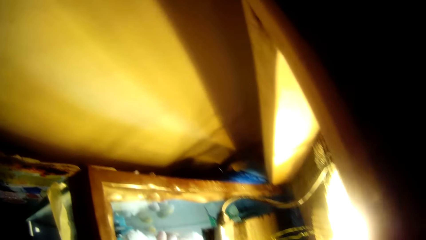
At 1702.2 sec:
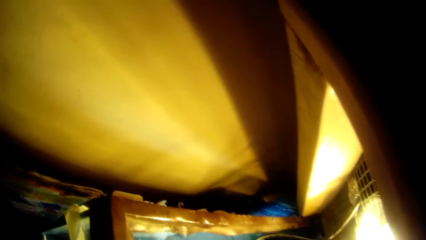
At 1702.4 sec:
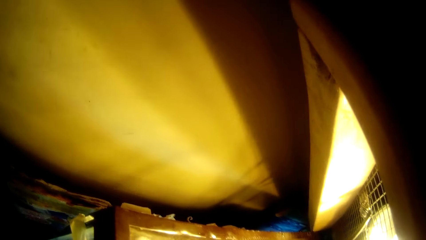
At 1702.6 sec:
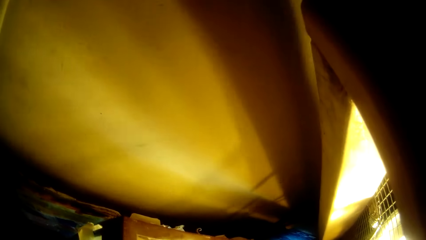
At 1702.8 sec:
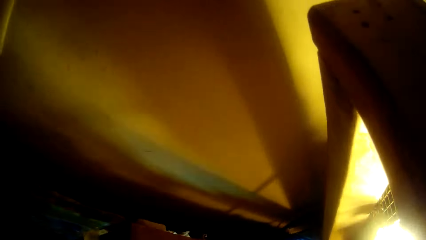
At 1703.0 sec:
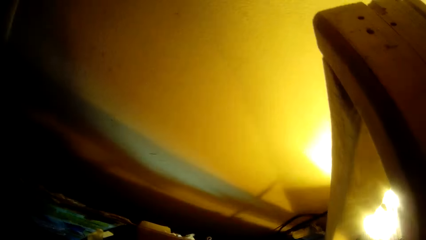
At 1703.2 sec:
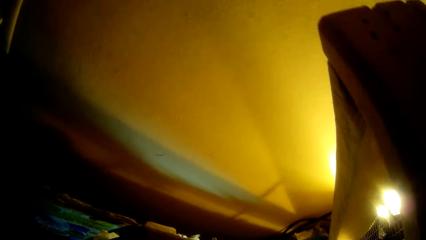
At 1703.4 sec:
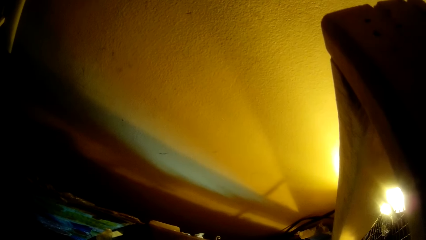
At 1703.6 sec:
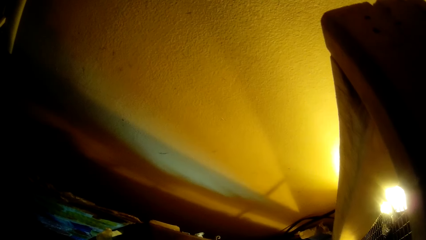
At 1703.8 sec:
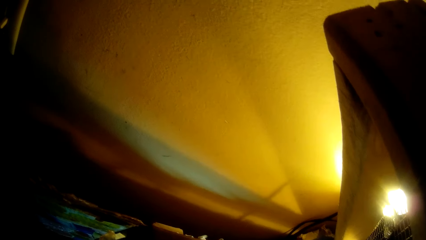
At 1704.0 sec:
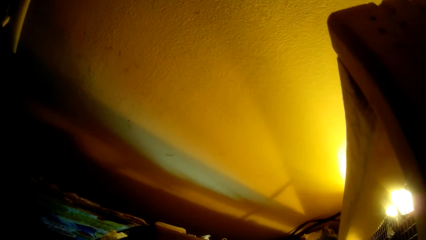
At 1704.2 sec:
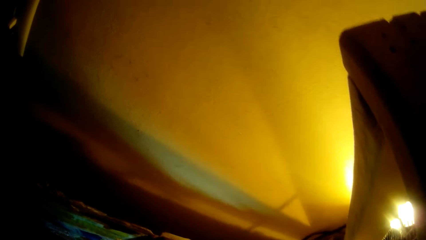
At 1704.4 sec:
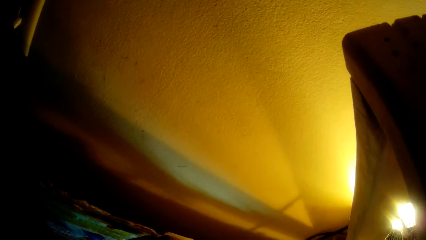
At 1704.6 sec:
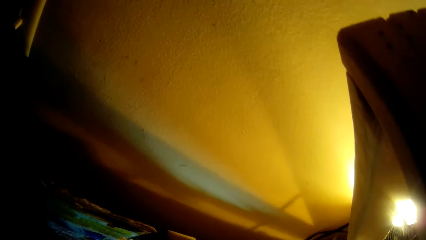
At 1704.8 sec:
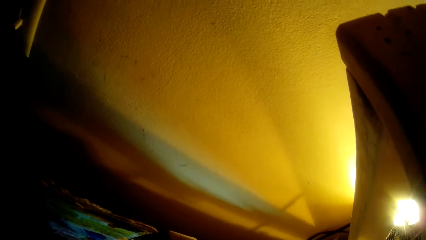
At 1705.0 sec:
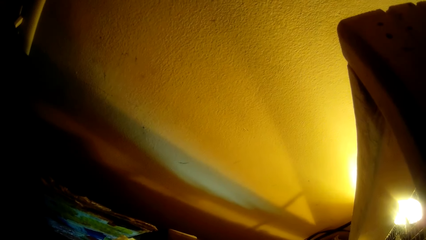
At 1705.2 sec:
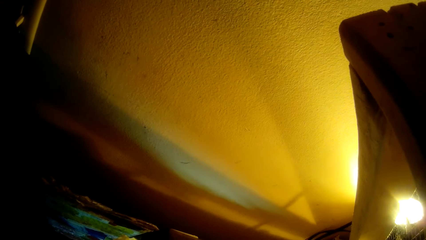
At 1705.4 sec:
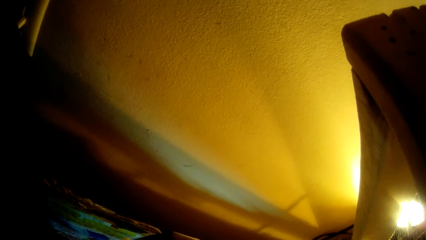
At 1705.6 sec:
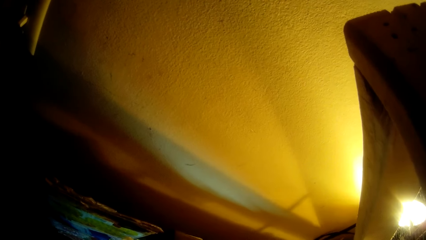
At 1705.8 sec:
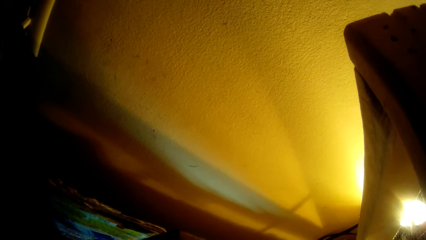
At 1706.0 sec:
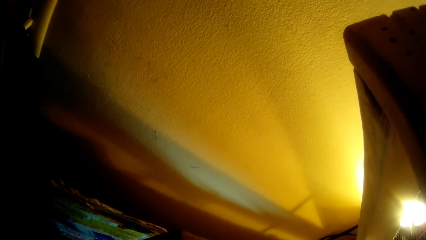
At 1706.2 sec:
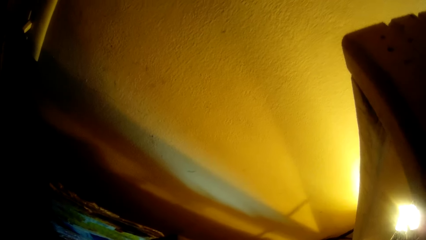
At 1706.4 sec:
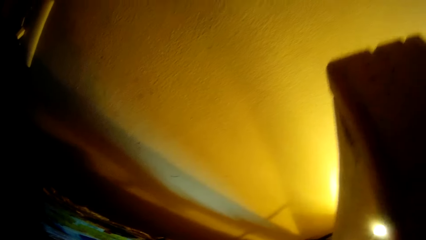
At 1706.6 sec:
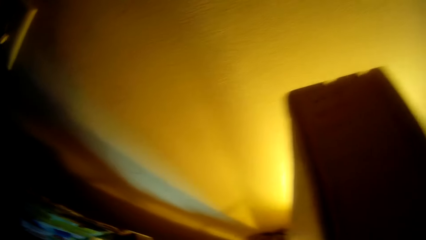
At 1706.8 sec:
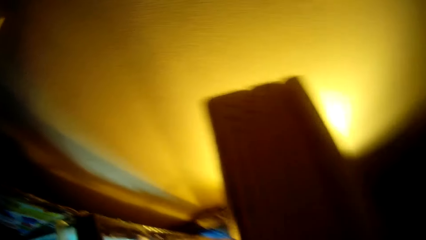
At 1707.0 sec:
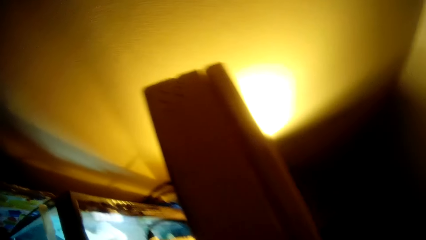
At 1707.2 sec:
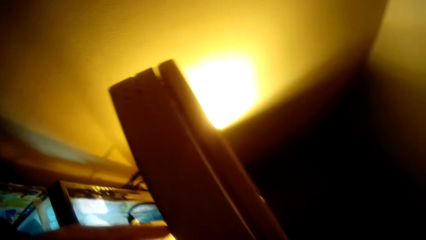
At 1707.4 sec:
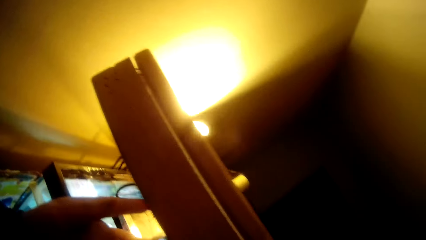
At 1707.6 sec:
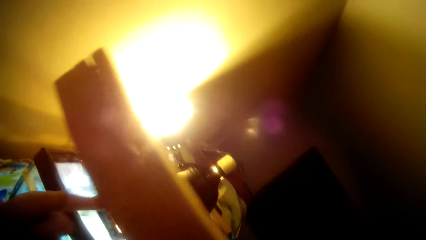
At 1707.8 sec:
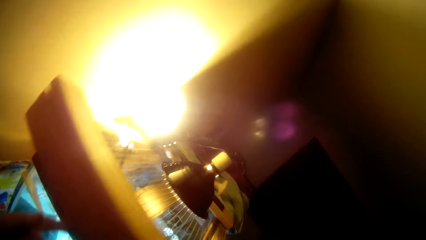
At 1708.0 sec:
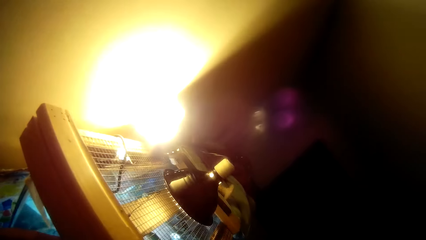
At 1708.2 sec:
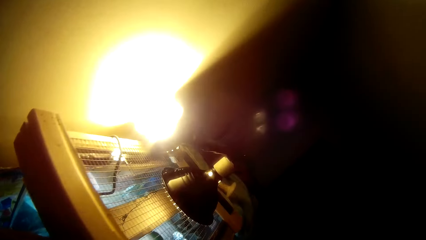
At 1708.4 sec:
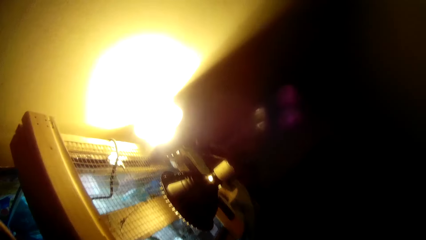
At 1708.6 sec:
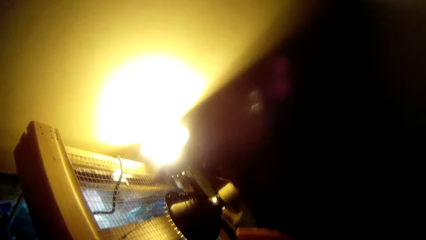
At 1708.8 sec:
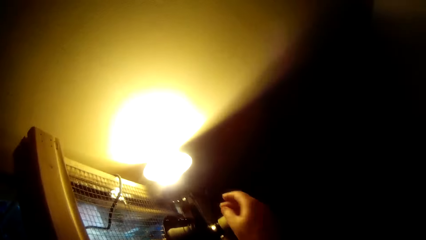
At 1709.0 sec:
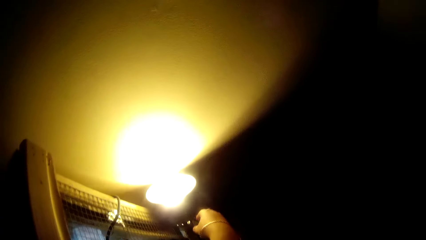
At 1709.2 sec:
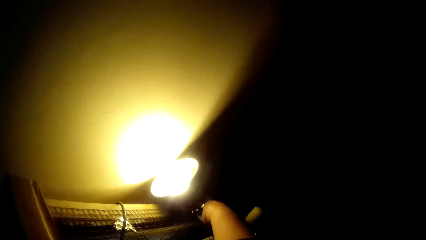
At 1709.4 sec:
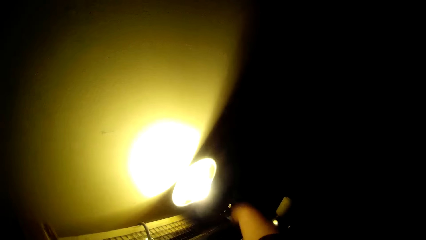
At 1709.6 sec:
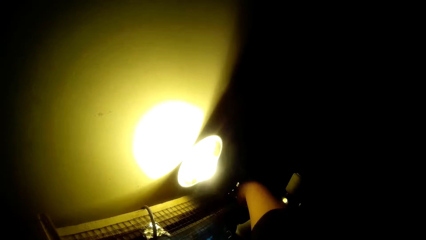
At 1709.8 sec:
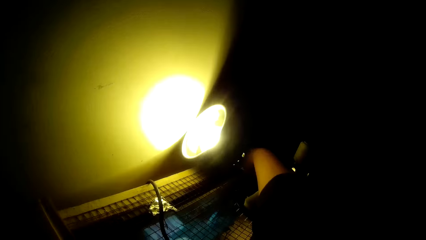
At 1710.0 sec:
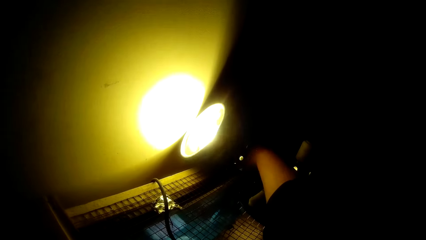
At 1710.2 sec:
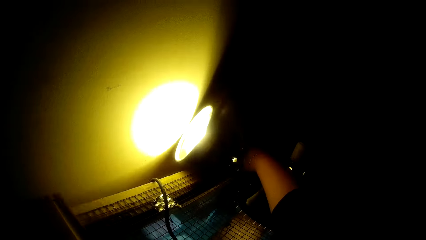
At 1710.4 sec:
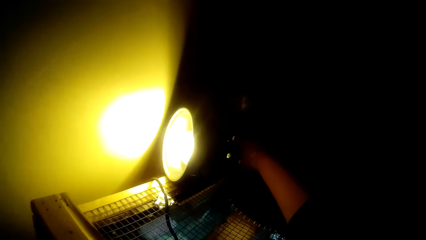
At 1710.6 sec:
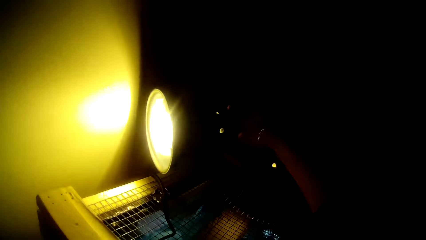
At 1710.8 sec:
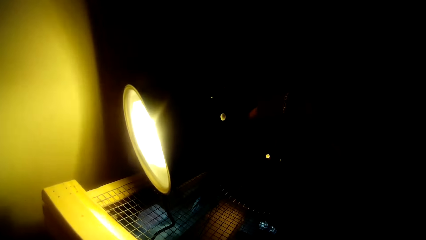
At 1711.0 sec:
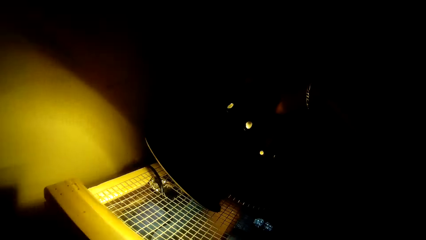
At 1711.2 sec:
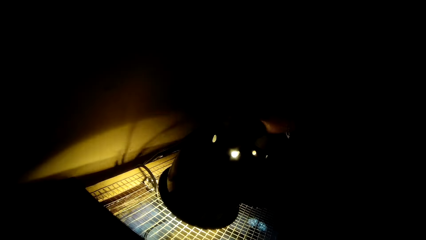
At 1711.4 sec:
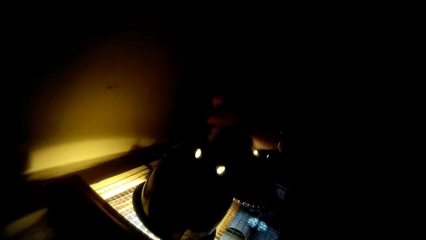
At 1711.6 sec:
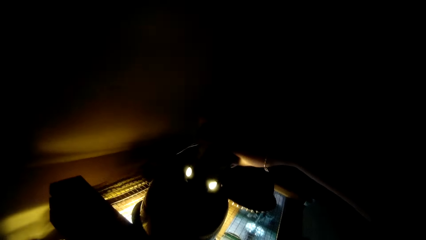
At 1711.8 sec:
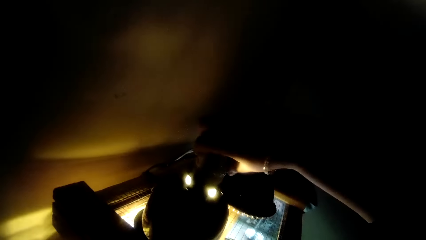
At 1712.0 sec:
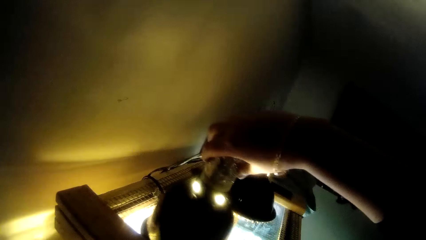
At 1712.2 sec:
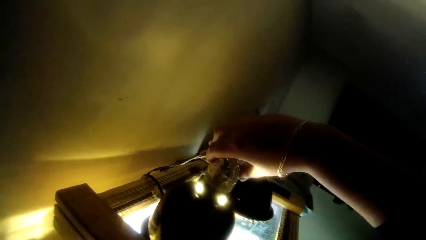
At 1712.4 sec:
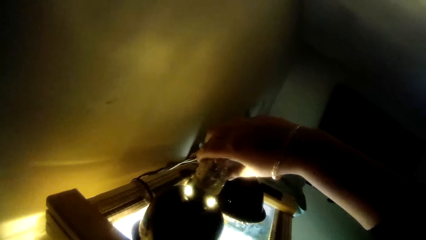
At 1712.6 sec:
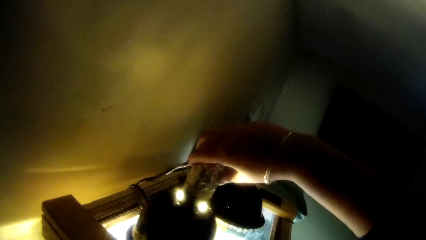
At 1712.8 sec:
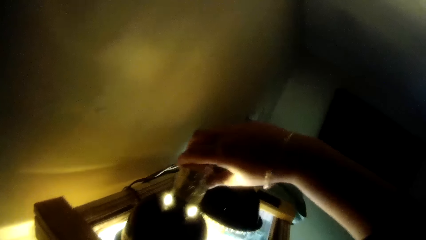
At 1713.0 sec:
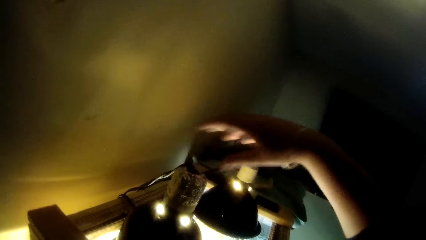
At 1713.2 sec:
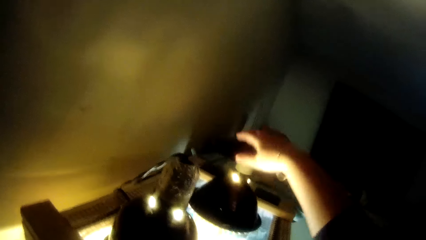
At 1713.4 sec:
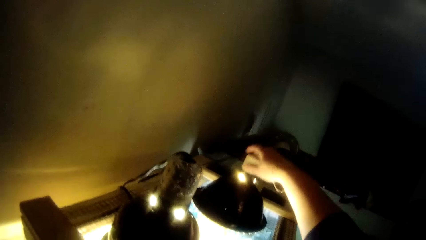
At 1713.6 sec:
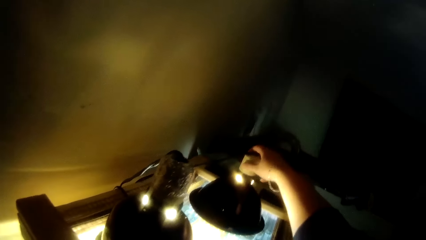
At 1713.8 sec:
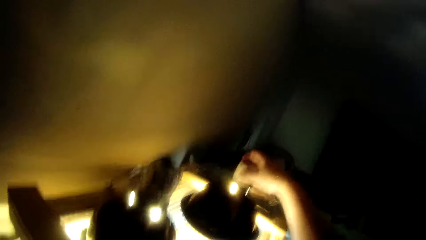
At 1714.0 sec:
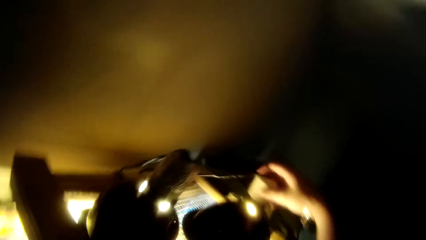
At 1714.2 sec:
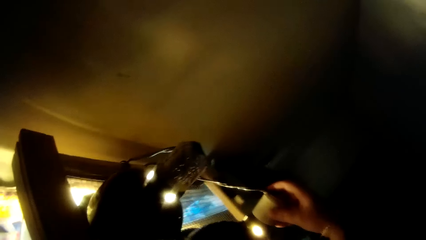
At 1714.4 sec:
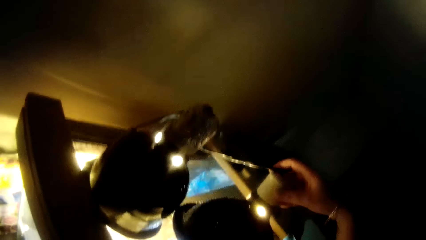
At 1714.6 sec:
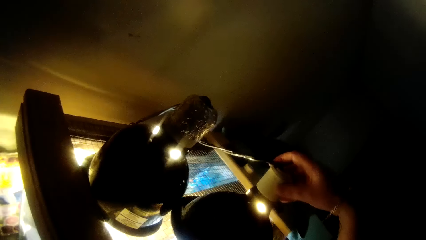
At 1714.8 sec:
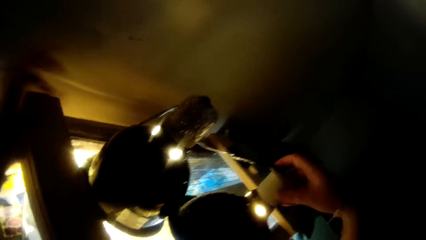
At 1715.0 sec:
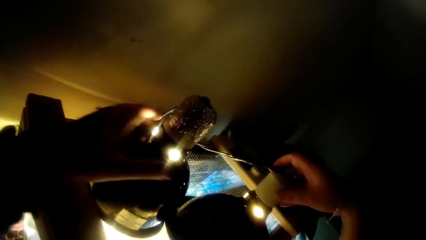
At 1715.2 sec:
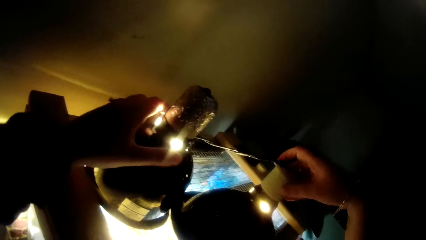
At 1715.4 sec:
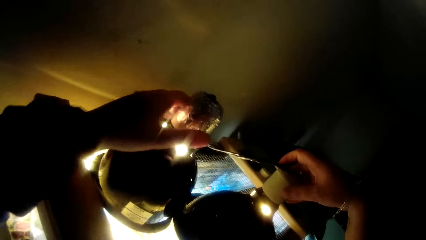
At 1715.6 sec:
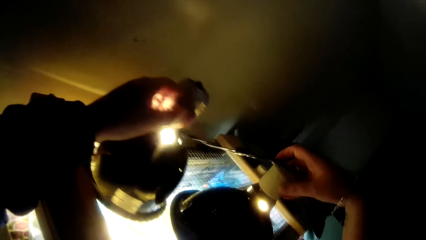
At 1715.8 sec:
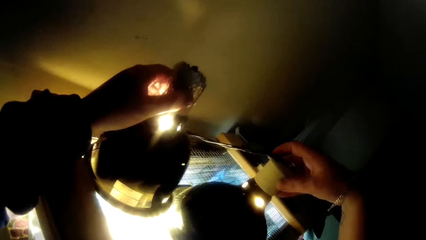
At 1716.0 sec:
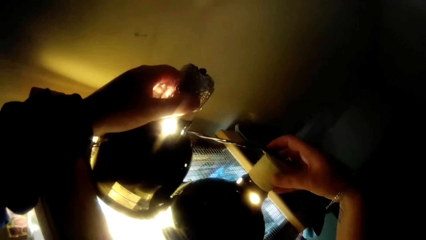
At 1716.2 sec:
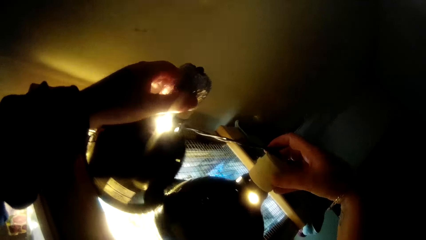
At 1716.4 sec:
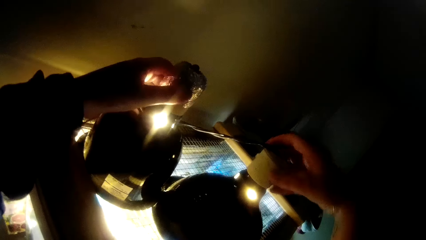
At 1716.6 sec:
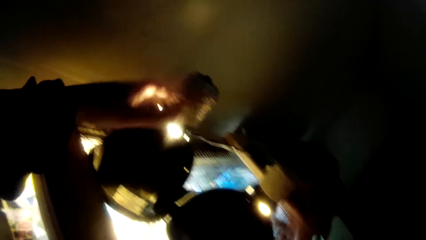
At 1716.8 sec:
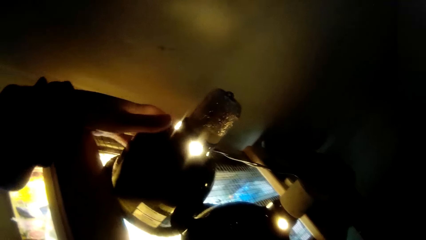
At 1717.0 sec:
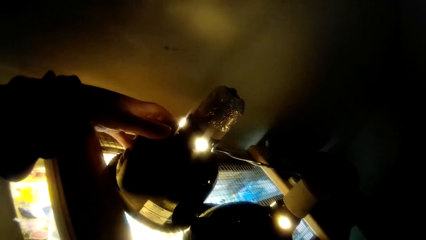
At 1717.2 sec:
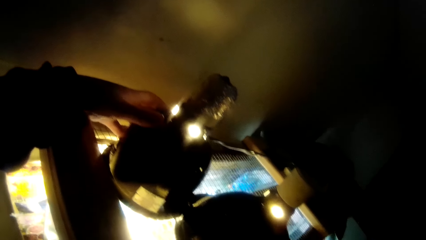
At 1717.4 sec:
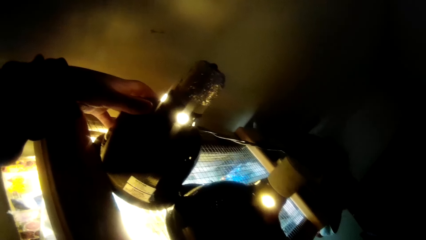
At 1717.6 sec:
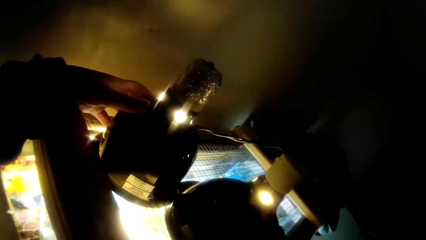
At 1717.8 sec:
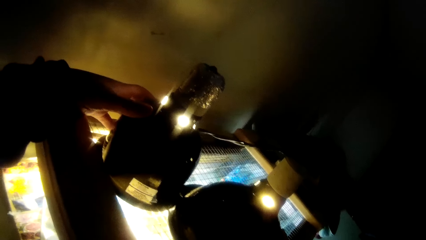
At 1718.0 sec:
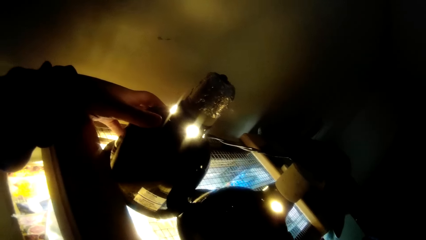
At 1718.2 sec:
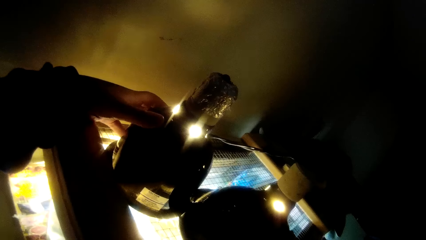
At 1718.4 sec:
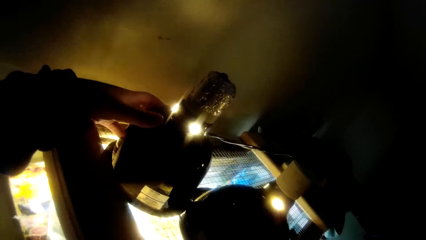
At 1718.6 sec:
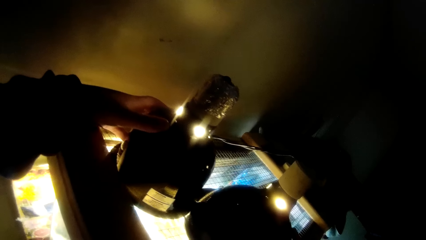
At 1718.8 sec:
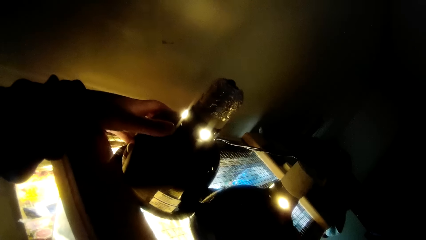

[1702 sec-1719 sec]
The camera wearer closes the top of the terrarium with his left hand. He adjusts a lamp on the top of the terrarium with his right hand. He picks the lamp, and places the lamp on top of the hutch. He adjusts a second lamp on the top of the terrarium with his right hand. He adjusts the first lamp on the top of the terrarium with his left hand. He touches the lamp with the left hand.
